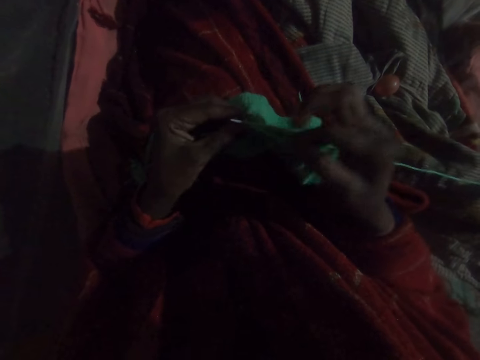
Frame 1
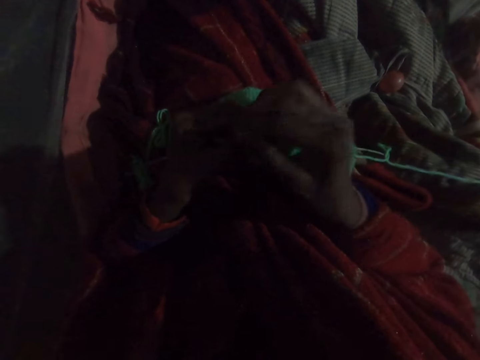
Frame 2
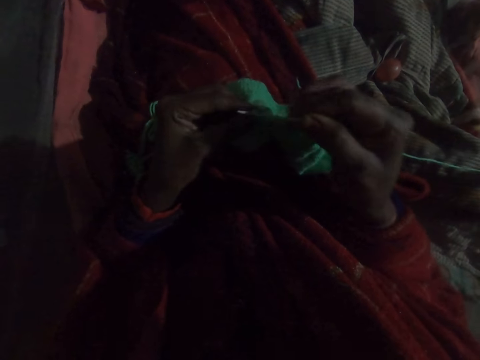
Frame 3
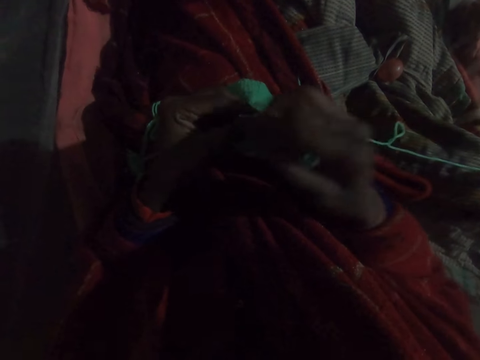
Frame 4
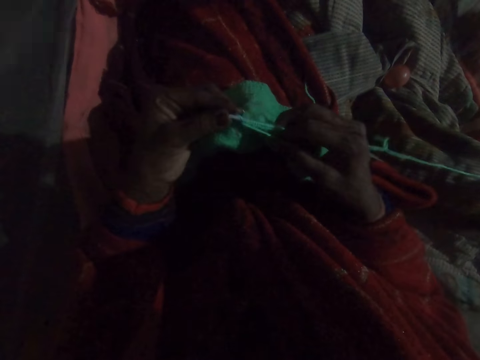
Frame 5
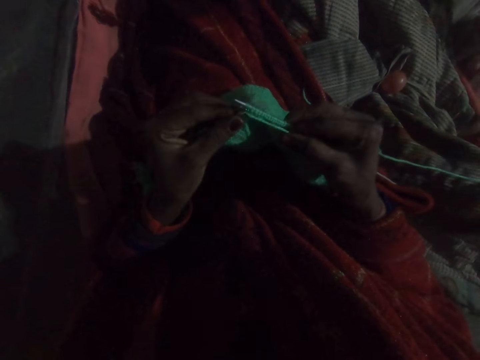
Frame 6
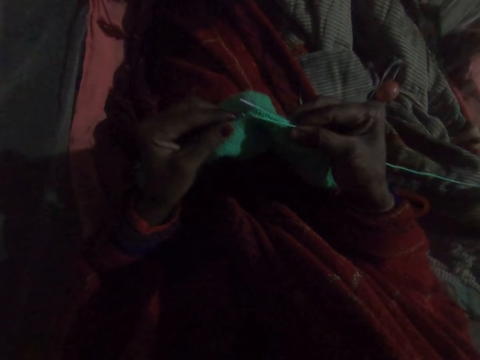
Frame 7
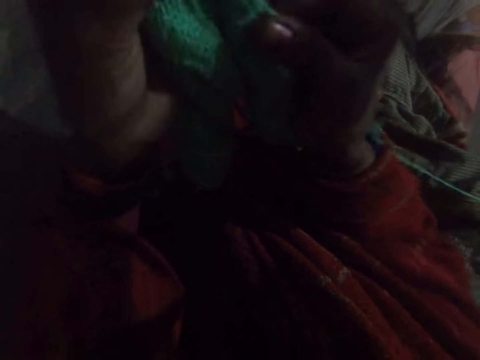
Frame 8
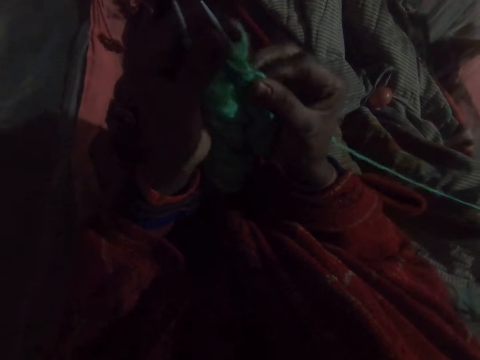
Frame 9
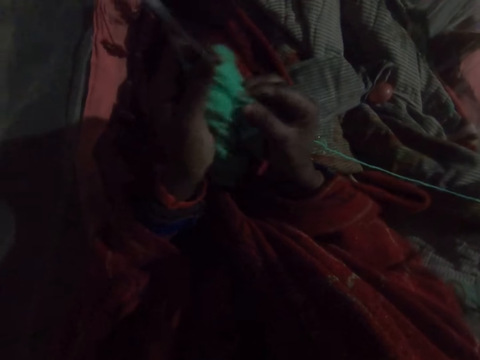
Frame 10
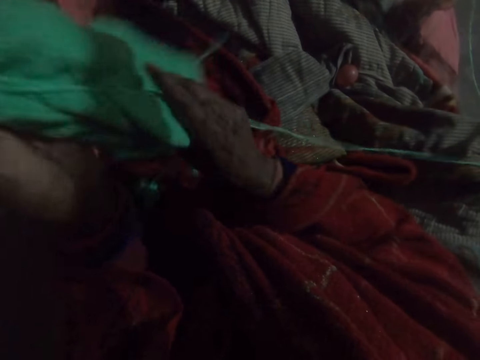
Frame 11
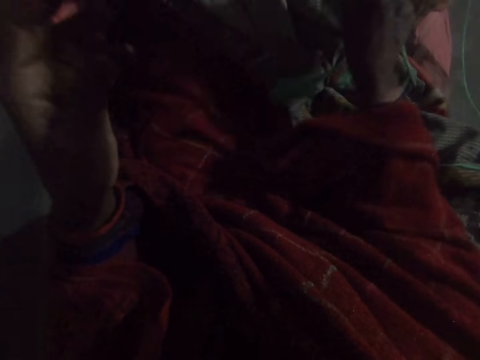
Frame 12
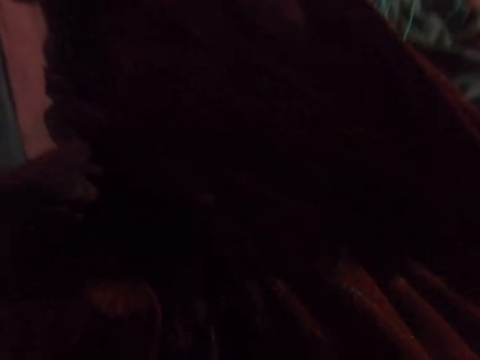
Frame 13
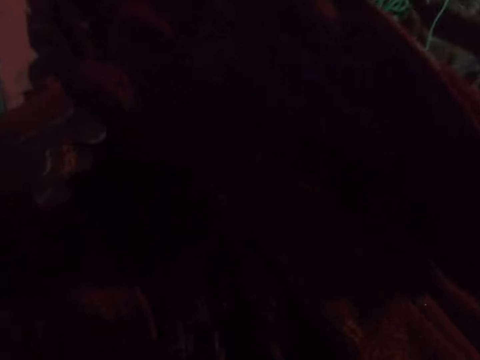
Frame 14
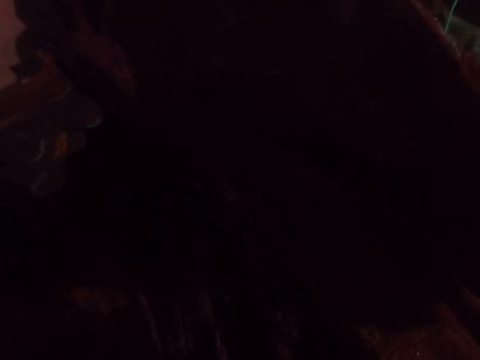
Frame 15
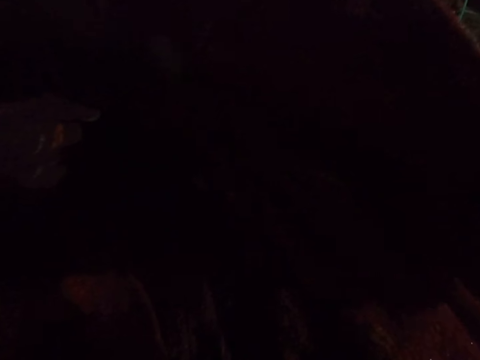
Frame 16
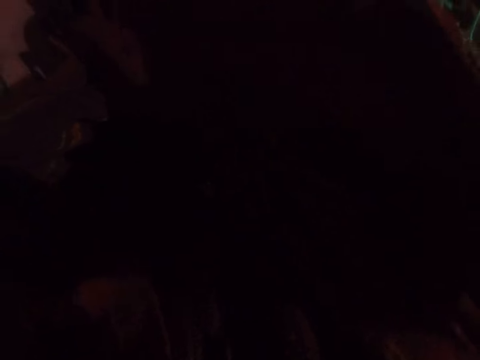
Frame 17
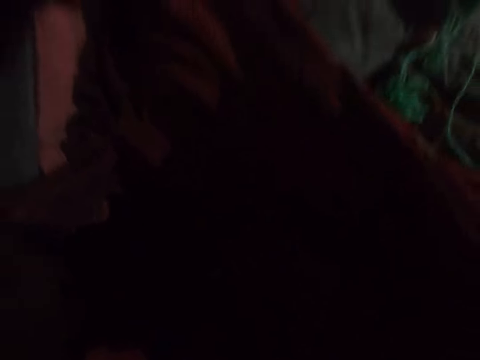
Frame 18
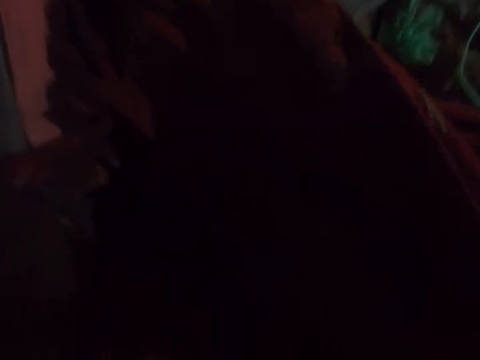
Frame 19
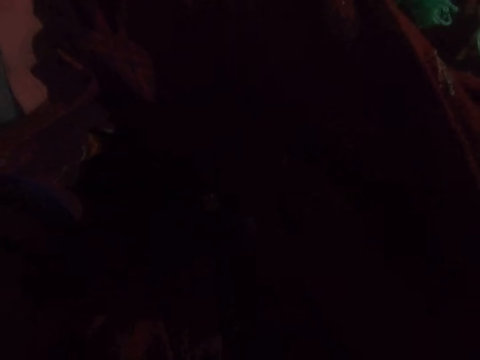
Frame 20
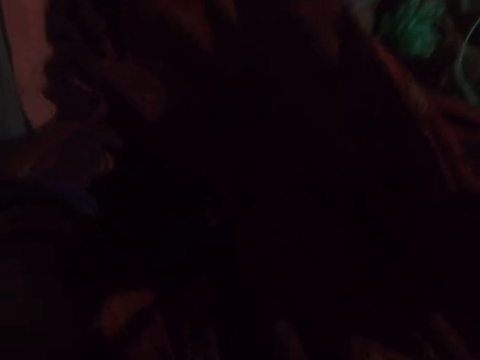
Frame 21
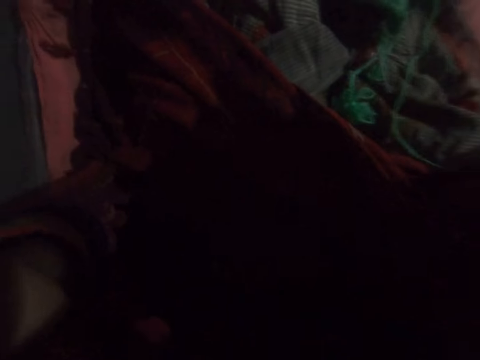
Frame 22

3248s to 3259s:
The camera wearer fixes the yarn on the crochet hook. She knits a crochet. She lifts the crochet. She drops the knitting materials on the bed. She lifts her hands and moves the camera around.

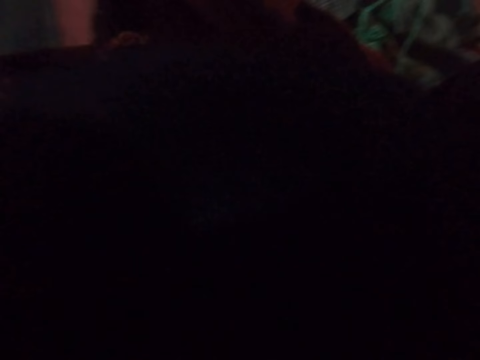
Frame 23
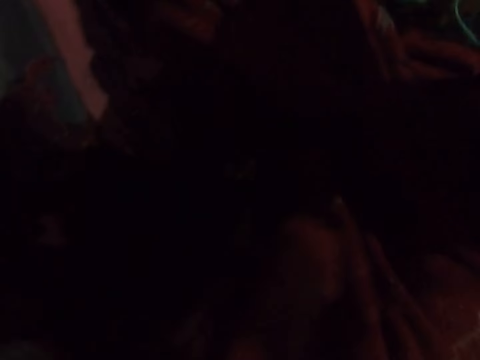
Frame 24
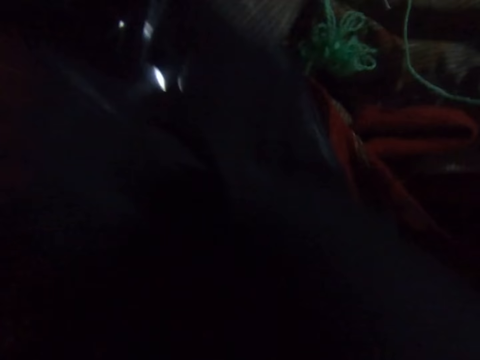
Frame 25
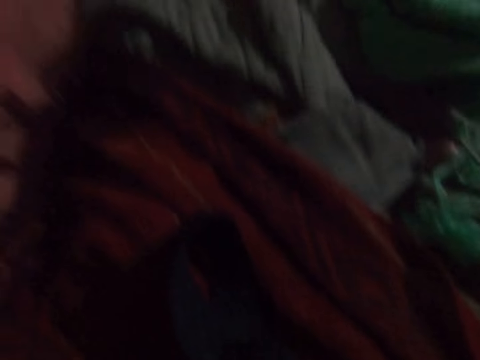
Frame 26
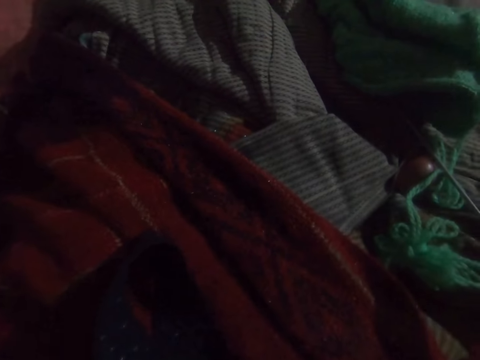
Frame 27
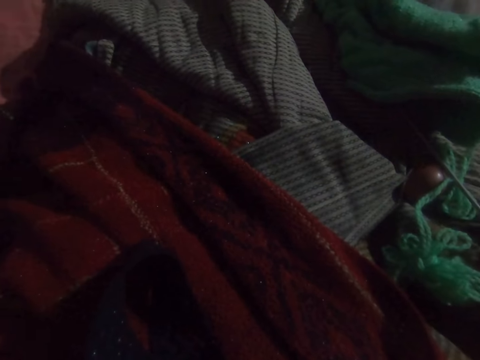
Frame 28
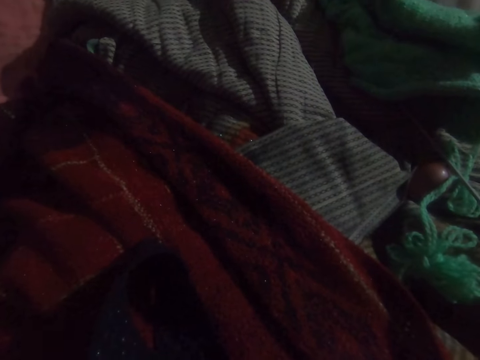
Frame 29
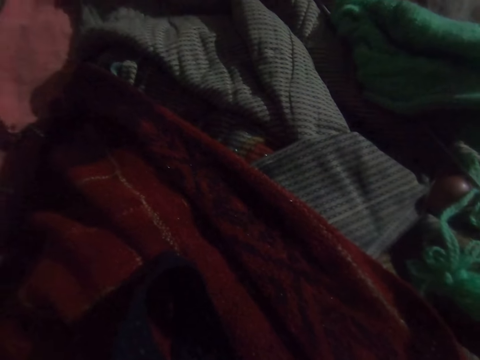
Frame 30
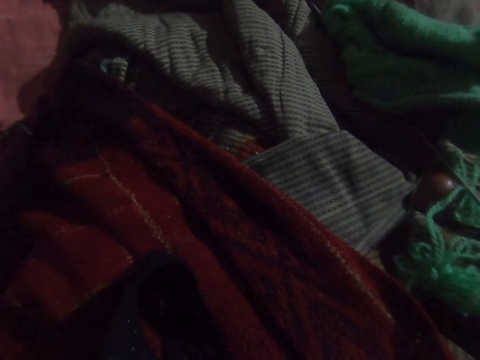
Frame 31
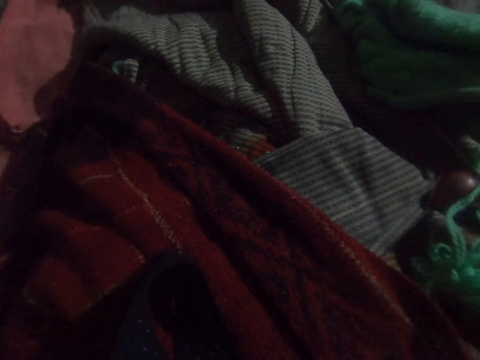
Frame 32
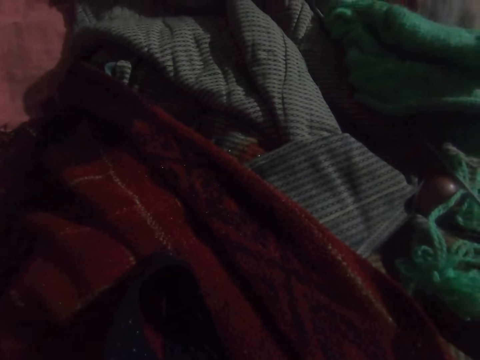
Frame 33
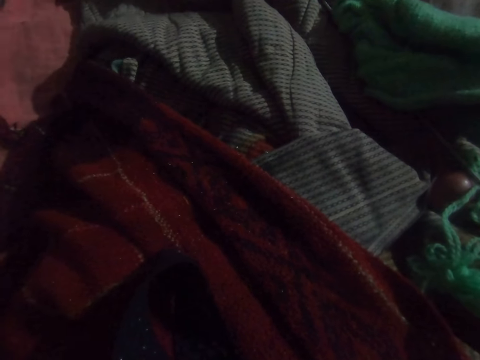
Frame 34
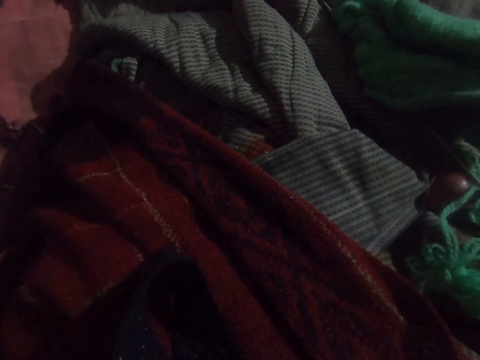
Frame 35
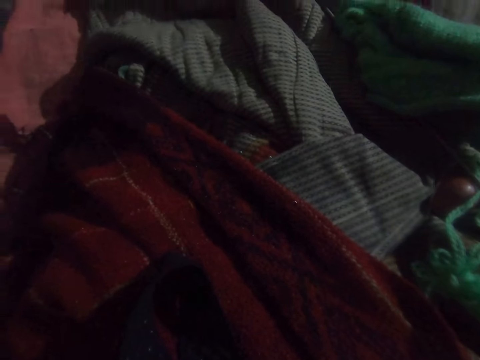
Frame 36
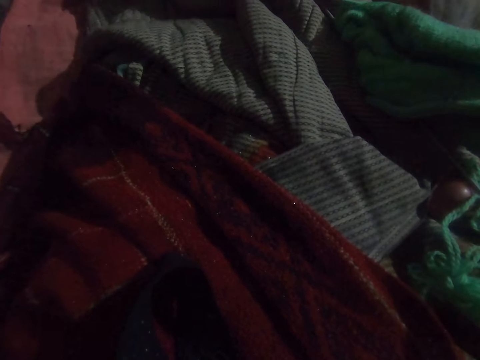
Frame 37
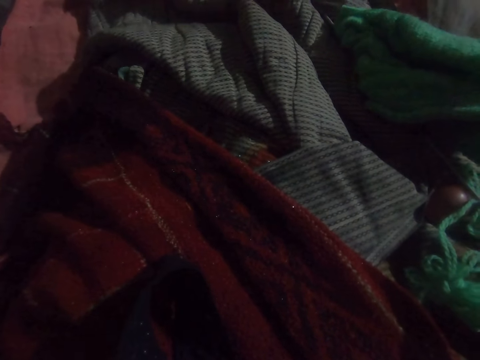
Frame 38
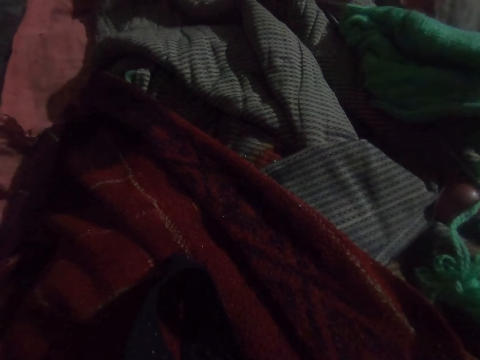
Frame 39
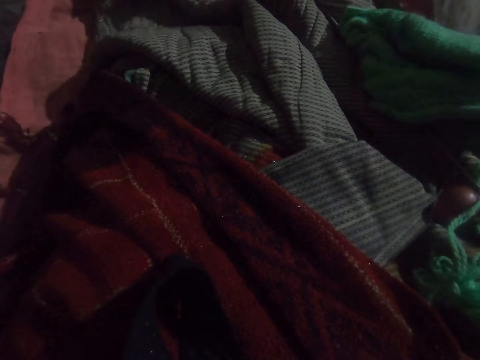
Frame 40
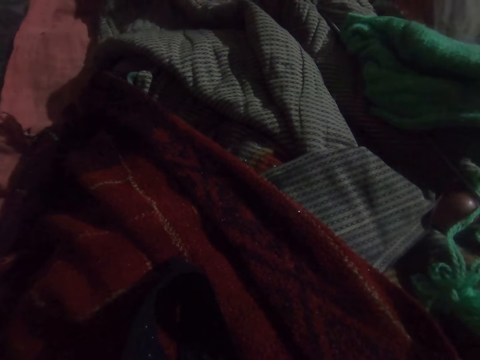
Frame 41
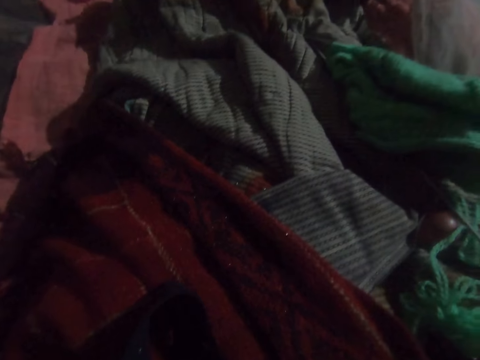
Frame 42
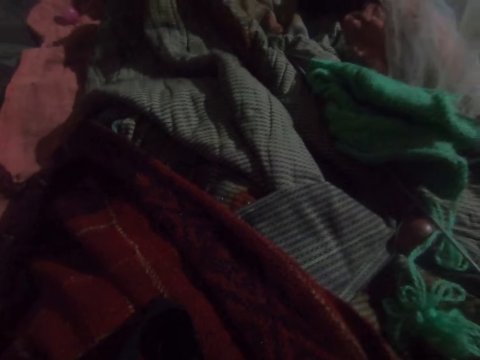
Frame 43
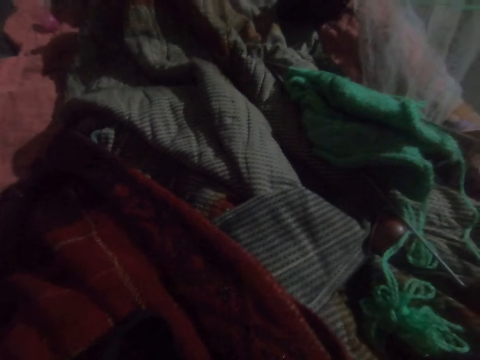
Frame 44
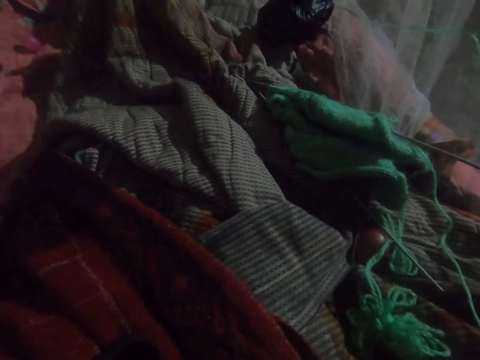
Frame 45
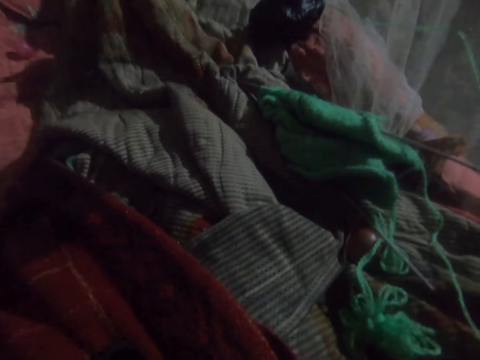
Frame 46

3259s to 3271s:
The camera wearer drops a material on the bed. They move the camera around.
